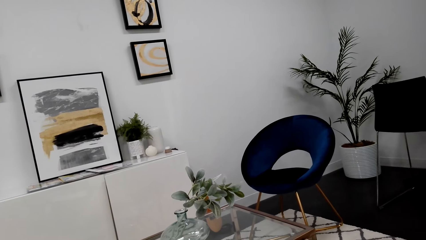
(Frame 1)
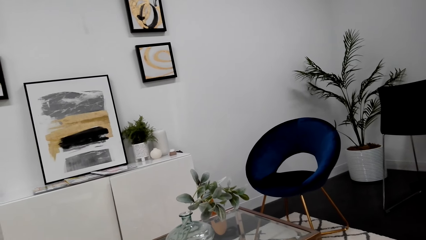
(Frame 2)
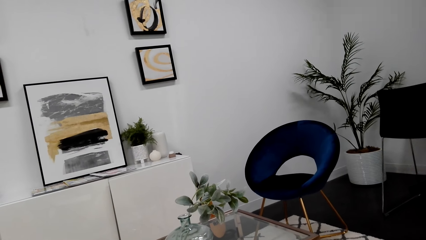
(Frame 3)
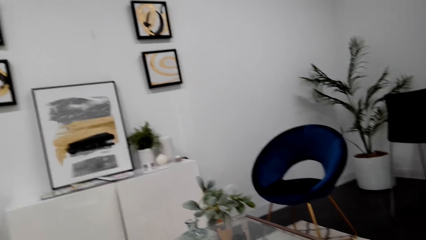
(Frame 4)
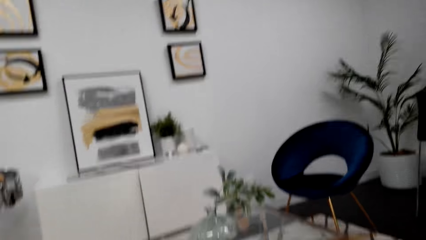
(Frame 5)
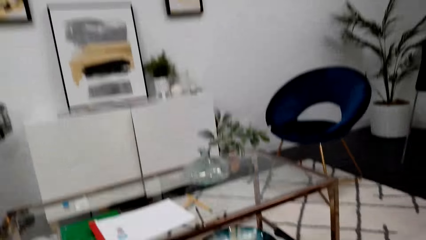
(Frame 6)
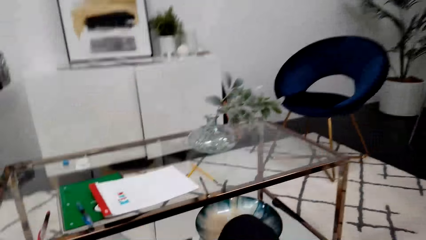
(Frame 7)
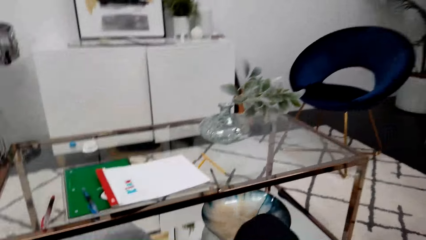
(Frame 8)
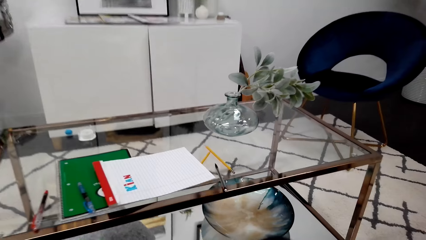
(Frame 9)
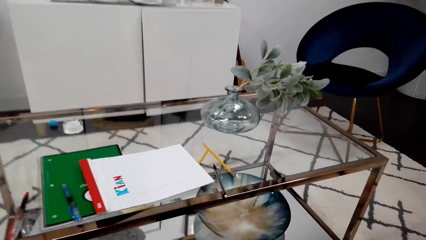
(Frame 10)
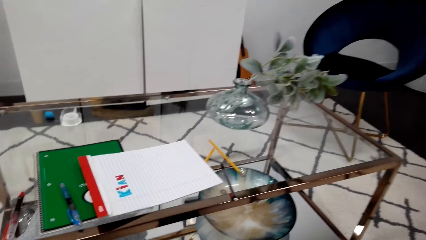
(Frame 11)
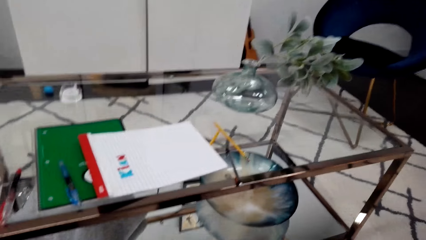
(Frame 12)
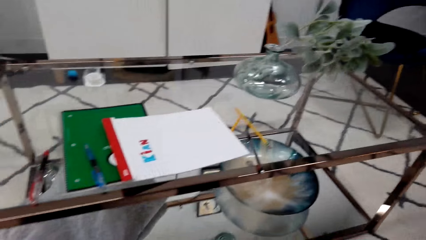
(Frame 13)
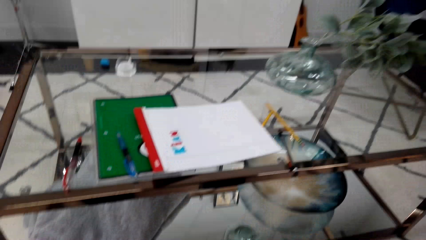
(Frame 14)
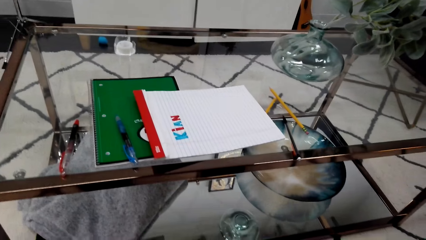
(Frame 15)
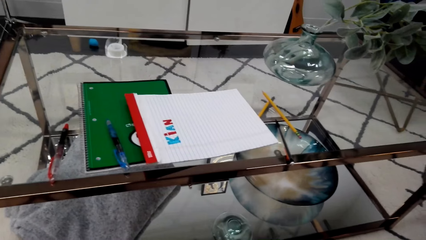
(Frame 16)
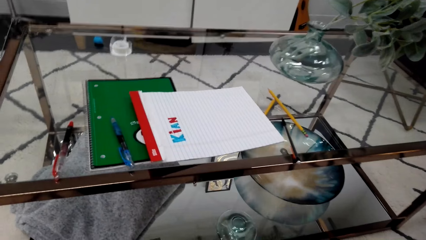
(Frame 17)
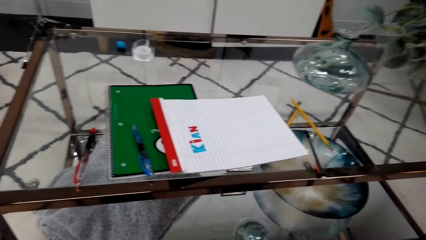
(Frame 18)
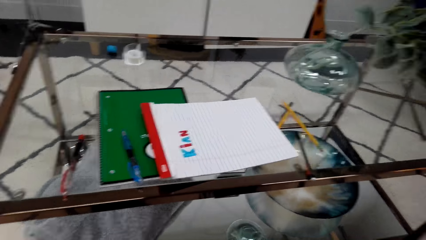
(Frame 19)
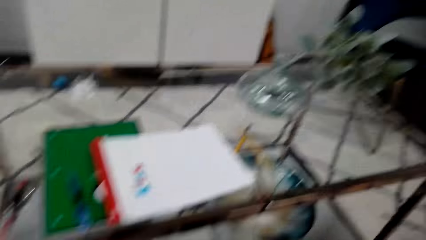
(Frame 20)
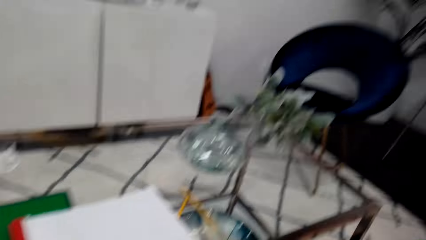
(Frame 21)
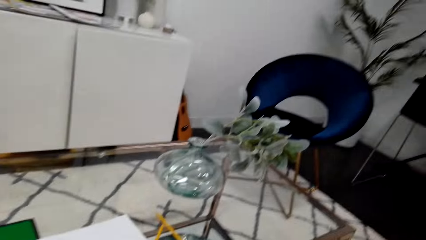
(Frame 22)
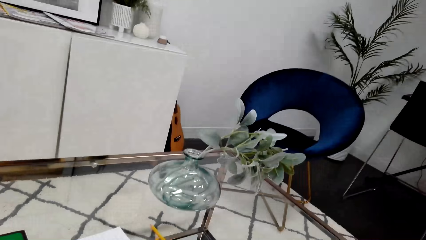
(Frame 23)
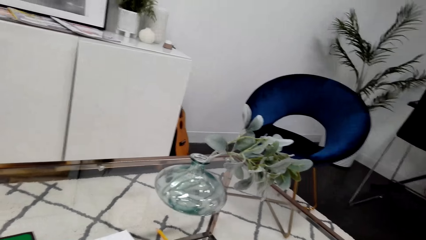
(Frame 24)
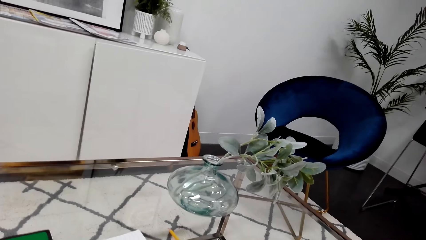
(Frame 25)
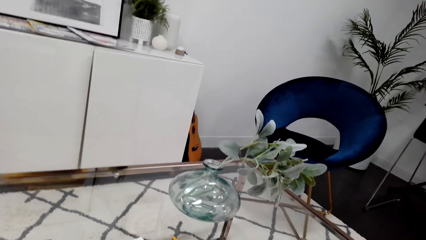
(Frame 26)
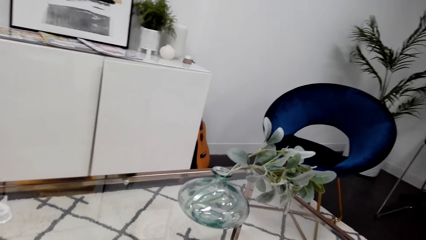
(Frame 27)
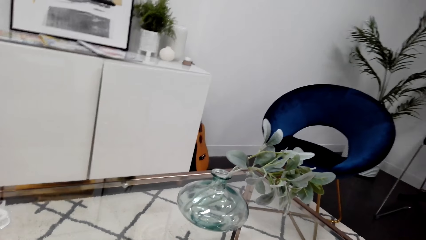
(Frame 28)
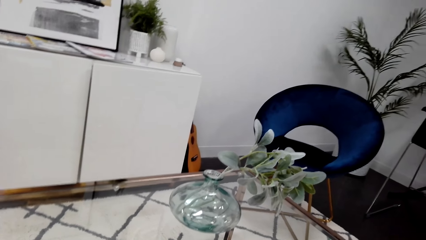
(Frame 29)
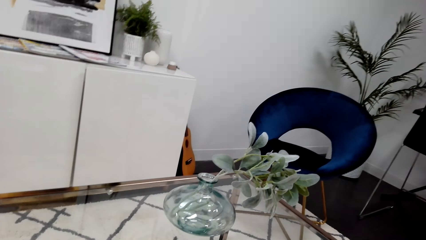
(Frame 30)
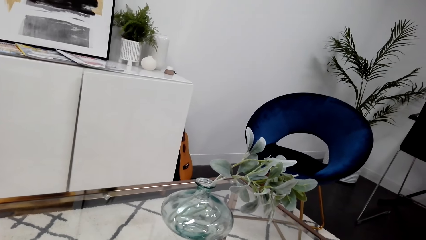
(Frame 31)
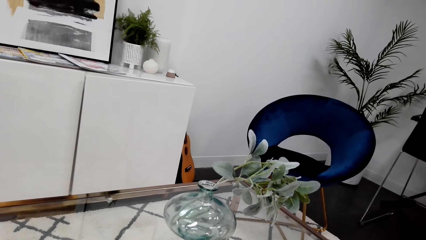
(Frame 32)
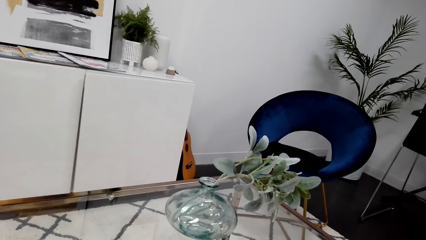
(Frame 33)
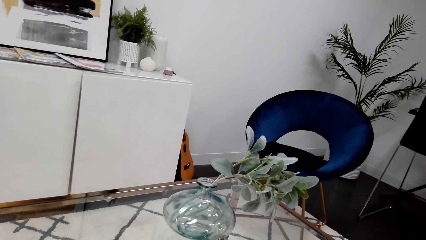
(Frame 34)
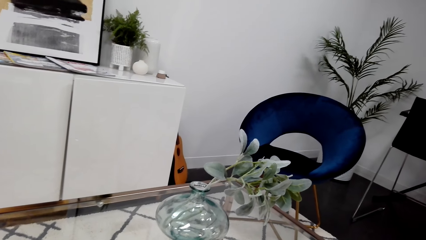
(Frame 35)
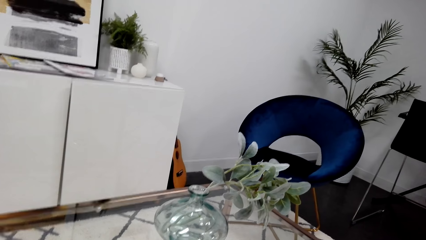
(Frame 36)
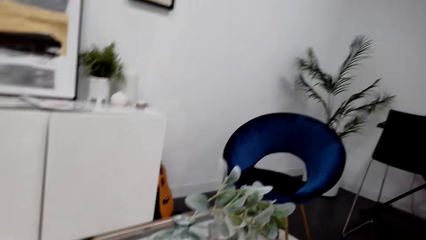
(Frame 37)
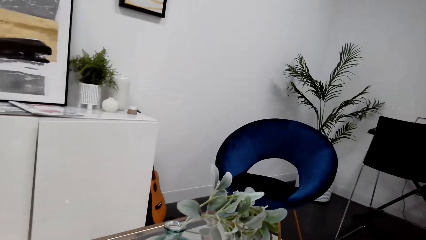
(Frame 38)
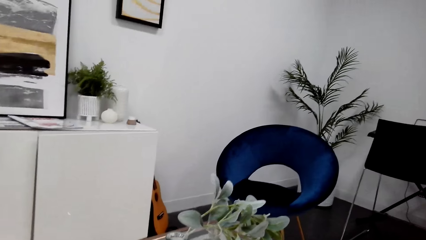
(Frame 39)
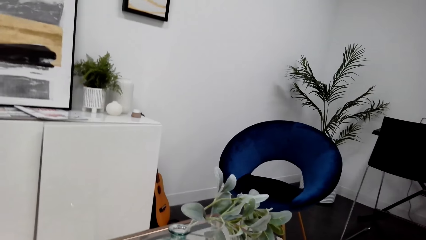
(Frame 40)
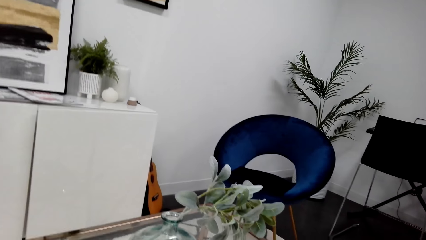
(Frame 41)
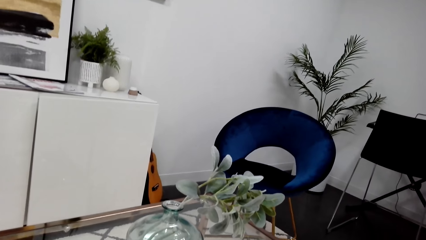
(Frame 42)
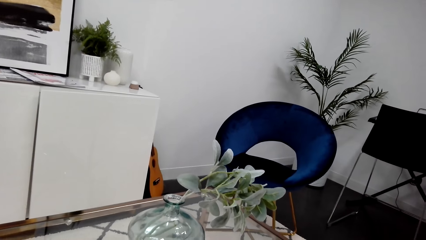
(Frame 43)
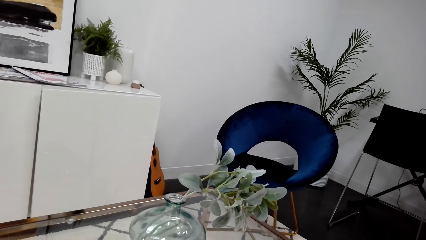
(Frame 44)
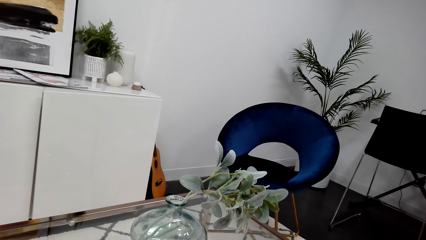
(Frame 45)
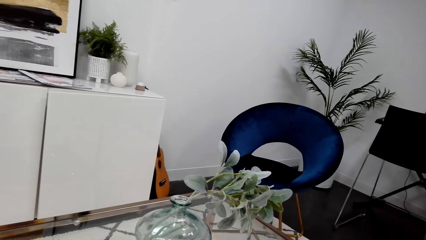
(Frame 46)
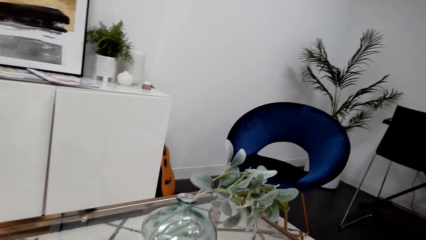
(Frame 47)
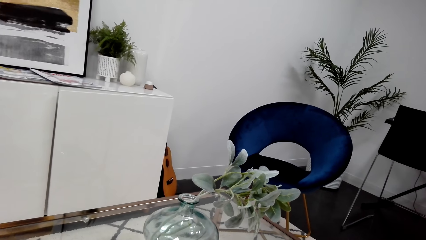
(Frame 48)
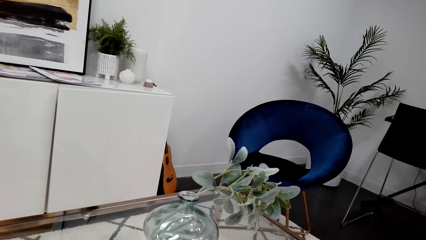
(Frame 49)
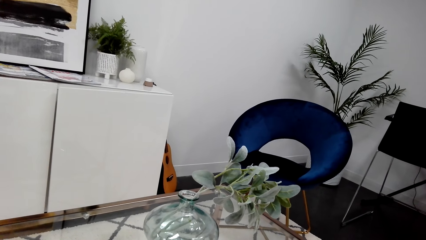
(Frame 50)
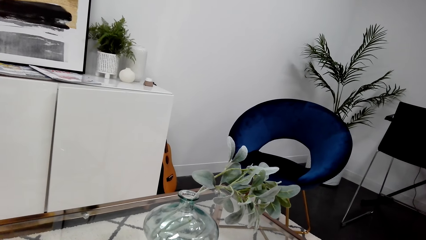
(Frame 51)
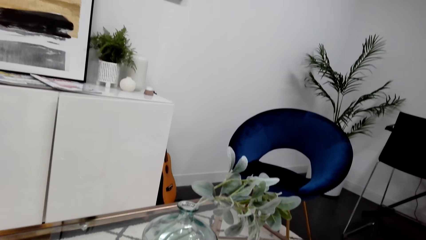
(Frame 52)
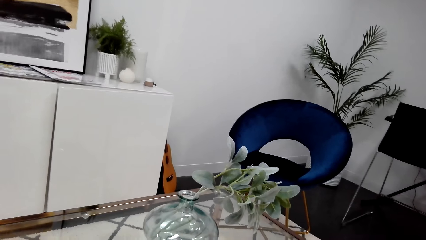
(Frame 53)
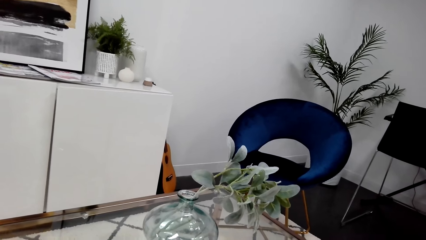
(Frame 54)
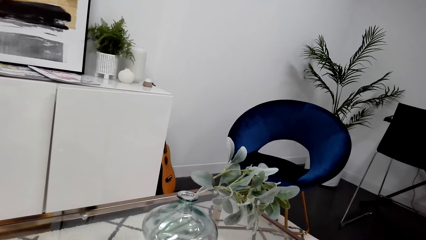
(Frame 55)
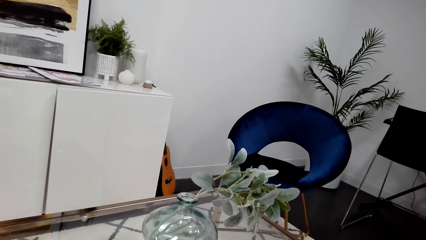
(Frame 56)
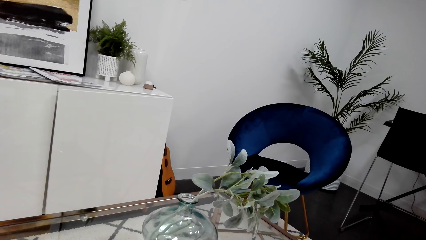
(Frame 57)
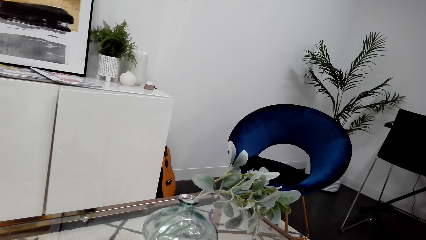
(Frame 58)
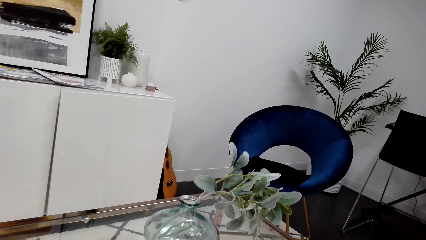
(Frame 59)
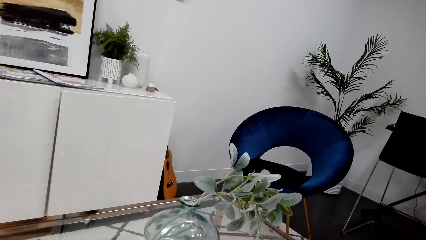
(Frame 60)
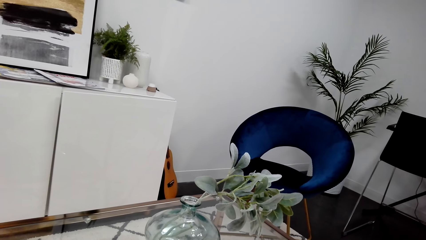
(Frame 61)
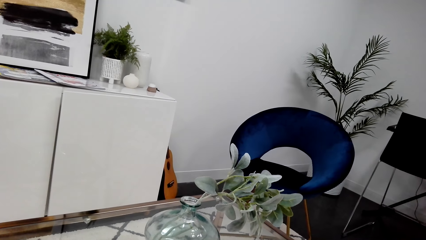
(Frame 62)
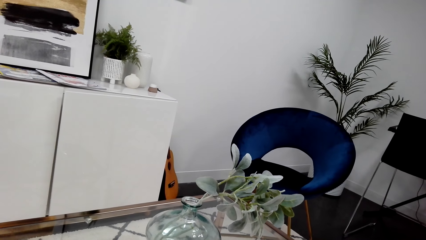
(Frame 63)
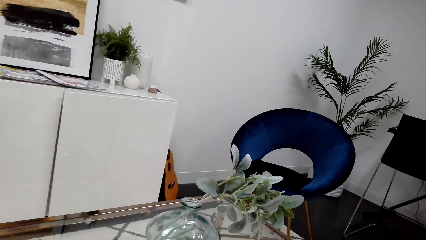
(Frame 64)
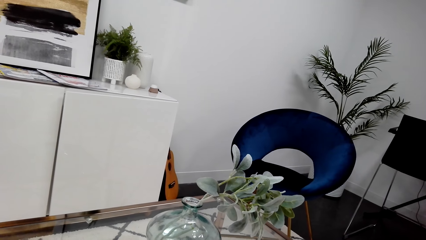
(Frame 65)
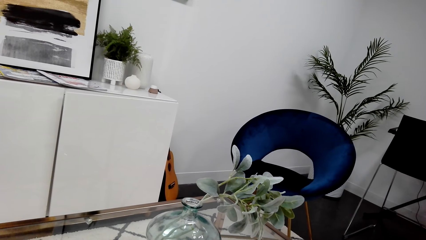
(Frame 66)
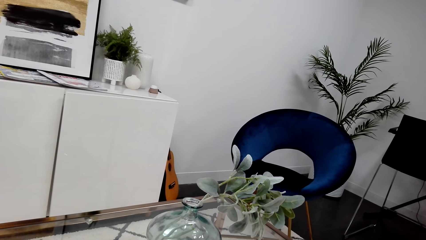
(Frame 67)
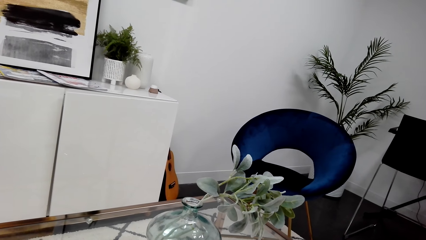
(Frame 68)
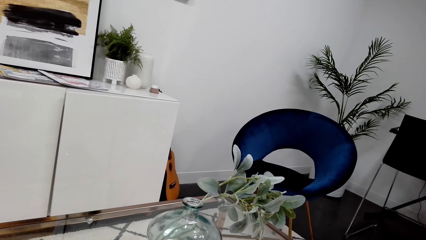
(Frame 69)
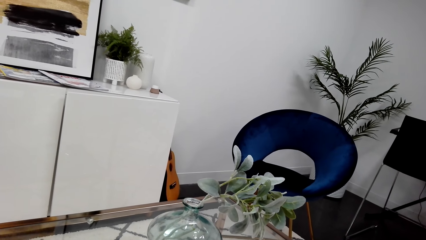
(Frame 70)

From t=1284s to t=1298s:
The camera wearer looks at the table. They stare at the wall.

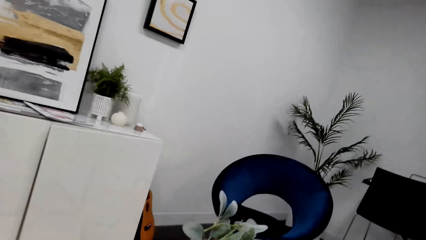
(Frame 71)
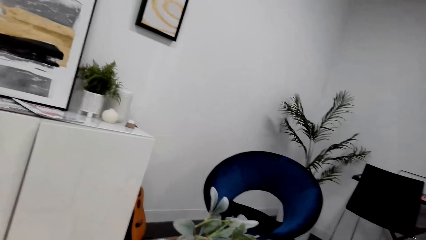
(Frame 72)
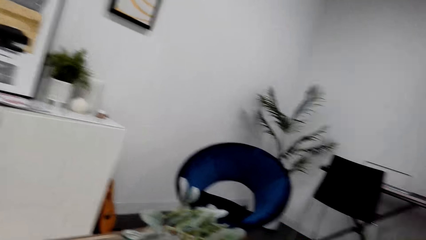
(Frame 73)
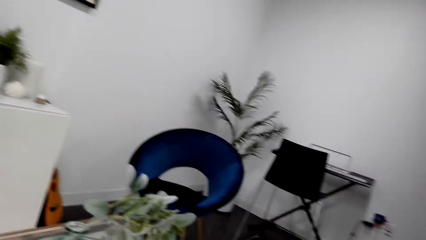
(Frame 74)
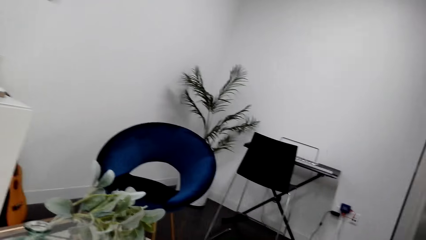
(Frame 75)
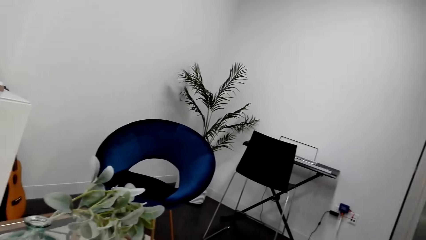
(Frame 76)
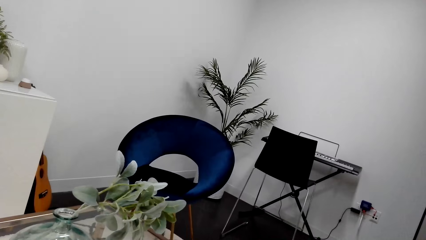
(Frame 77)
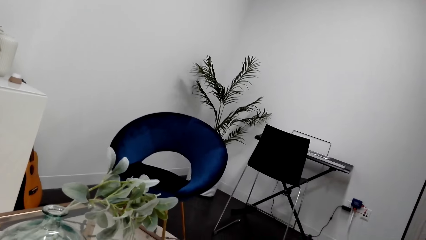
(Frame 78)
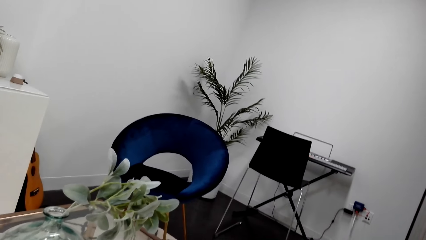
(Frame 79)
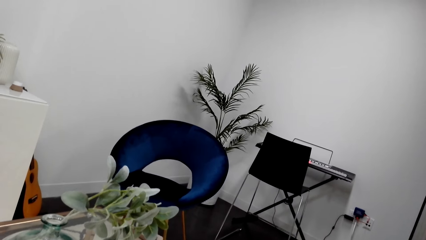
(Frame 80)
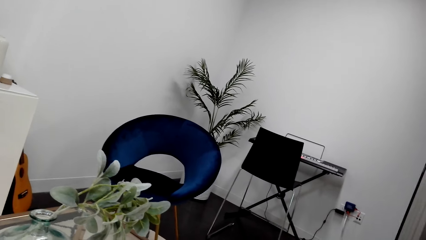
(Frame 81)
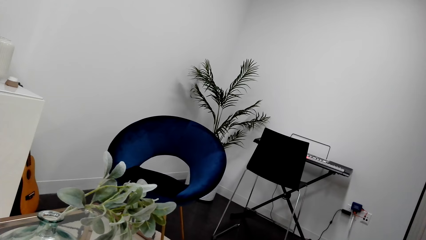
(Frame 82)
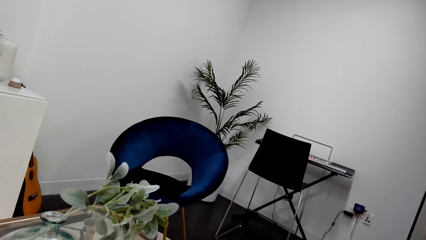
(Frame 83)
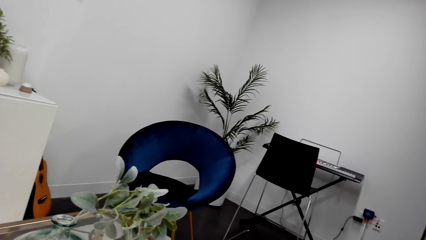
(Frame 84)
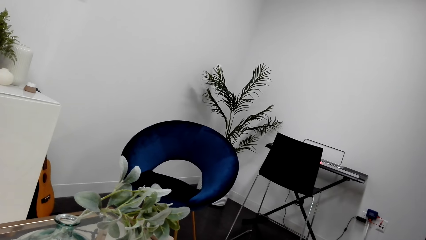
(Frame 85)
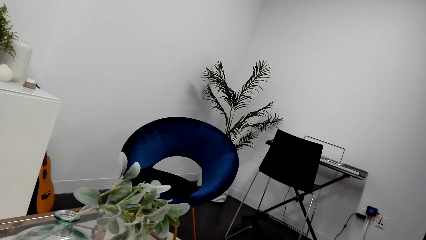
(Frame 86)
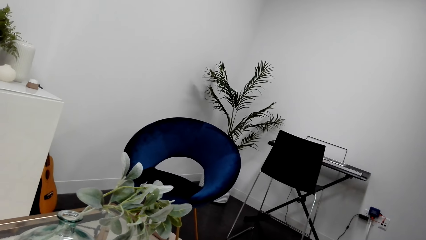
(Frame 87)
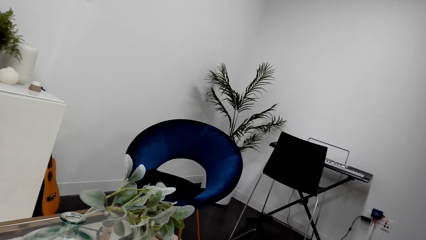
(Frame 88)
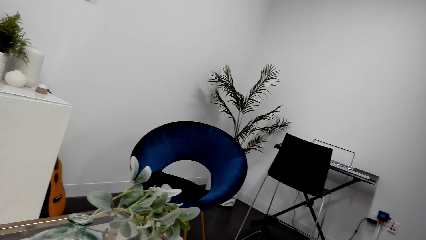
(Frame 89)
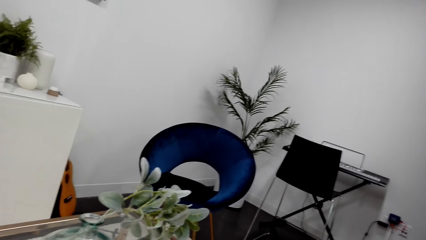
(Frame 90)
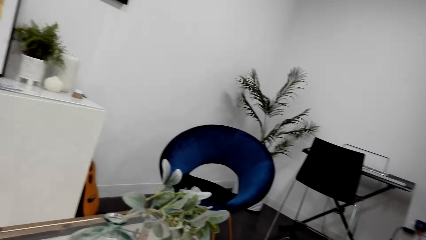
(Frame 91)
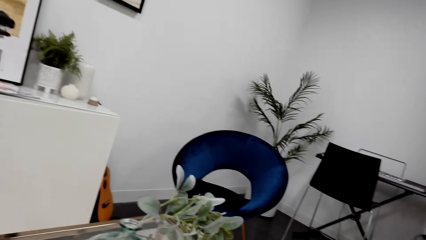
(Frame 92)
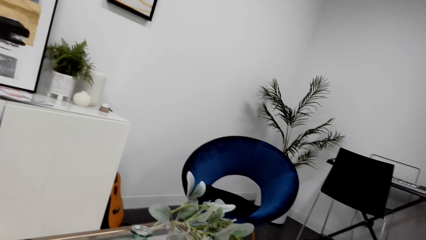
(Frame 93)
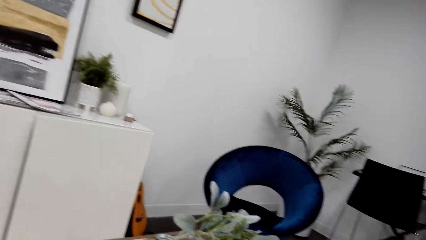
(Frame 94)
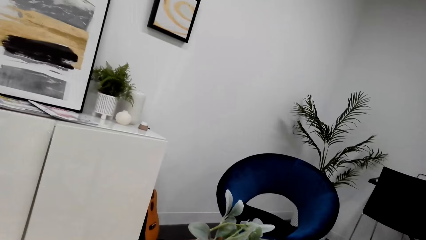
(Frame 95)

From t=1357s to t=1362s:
The camera wearer looks at the flower vase.
